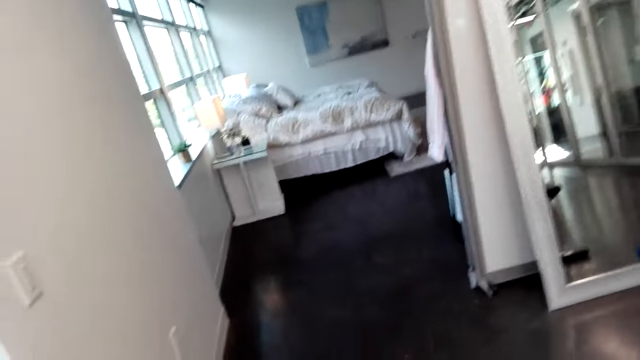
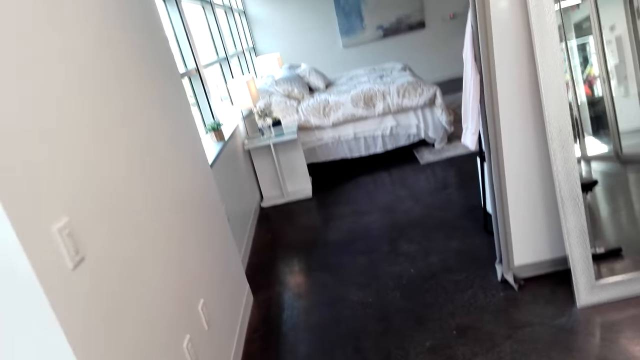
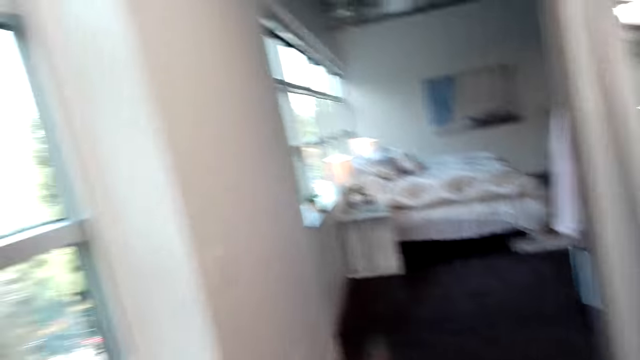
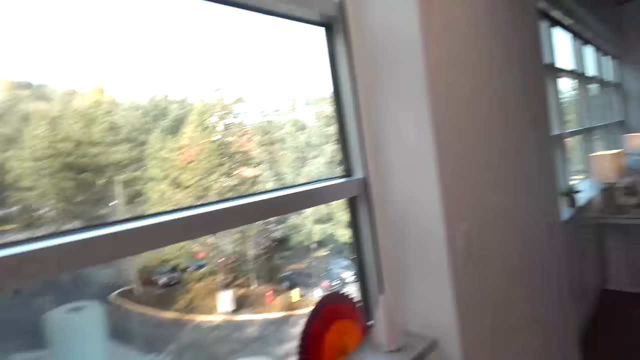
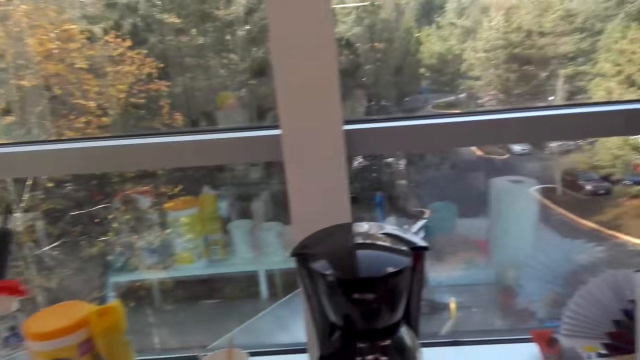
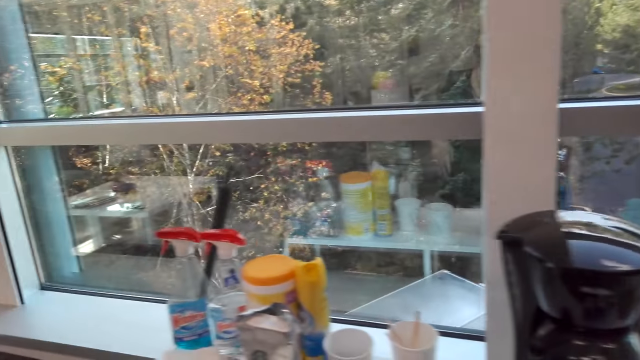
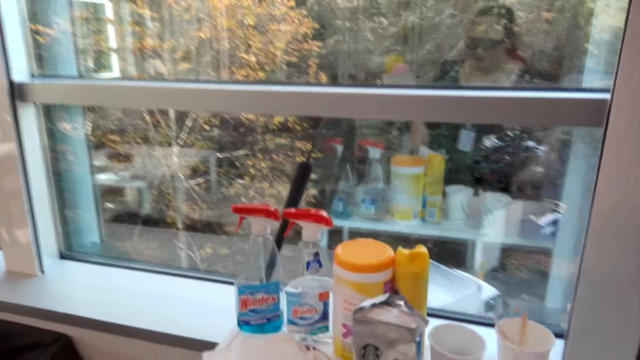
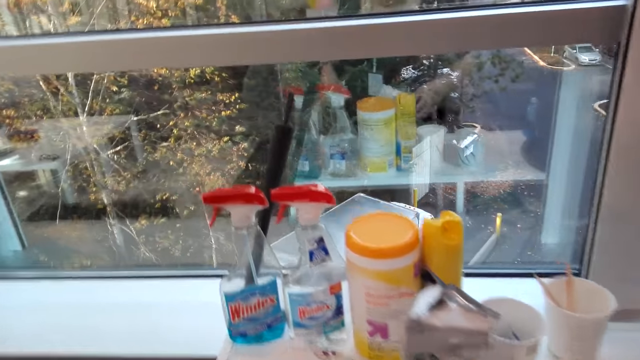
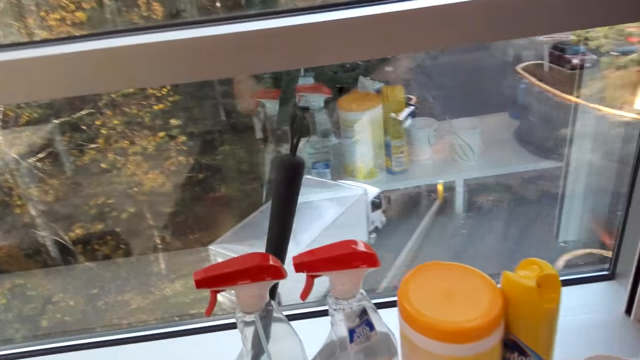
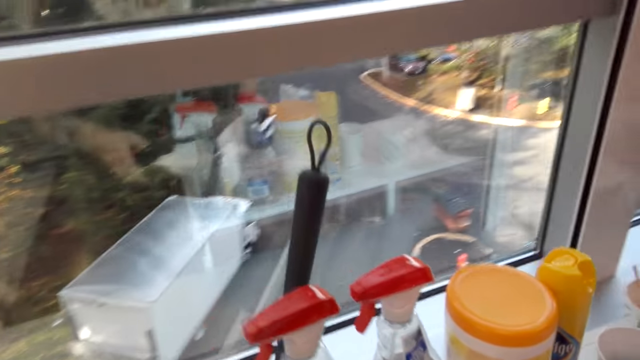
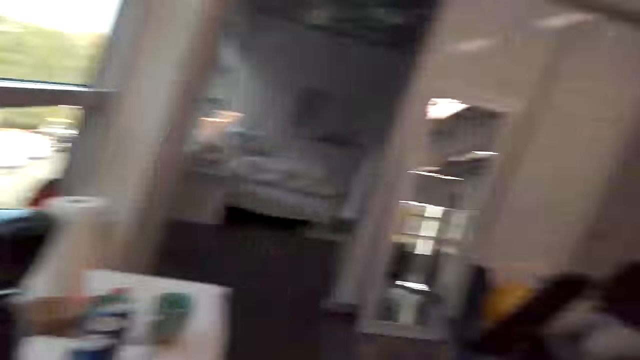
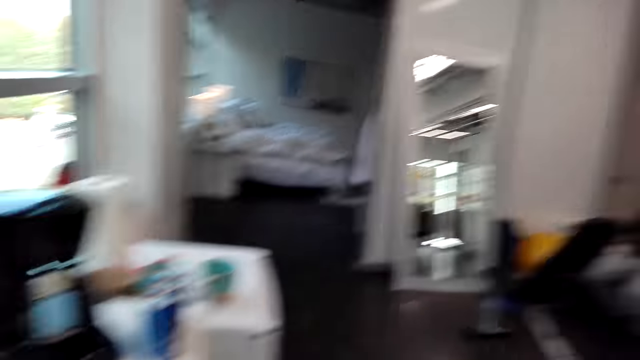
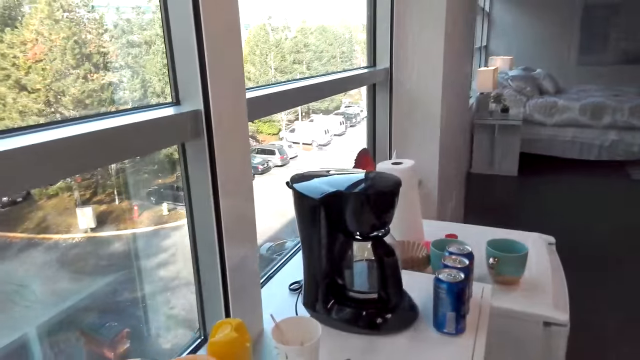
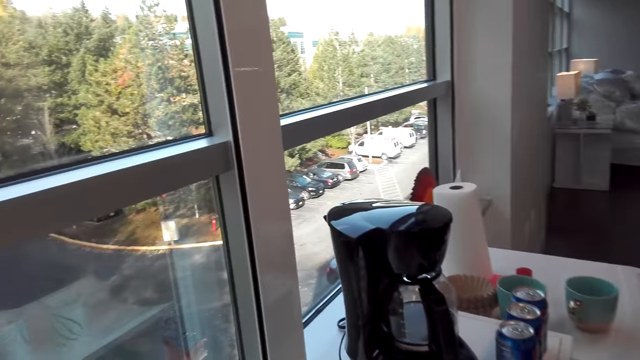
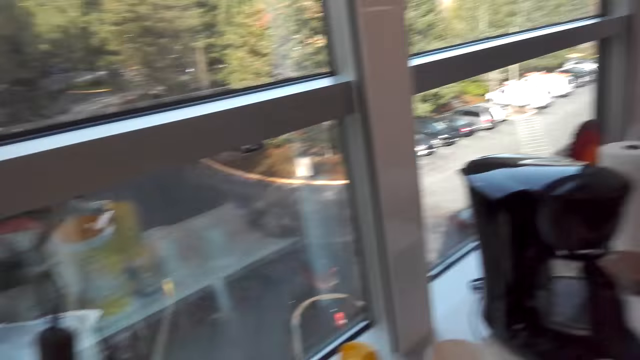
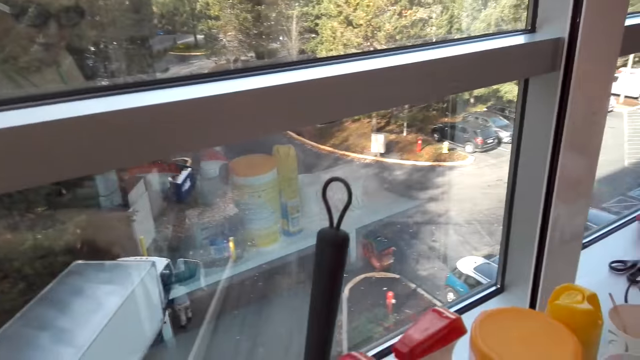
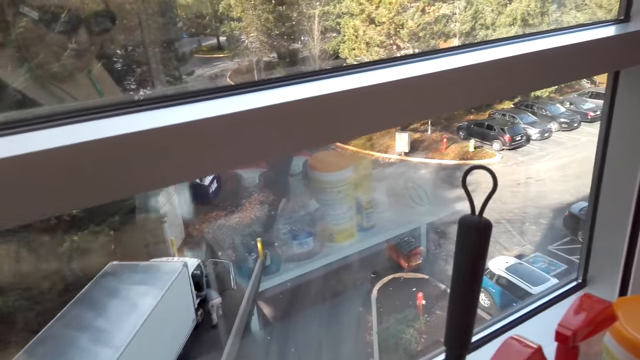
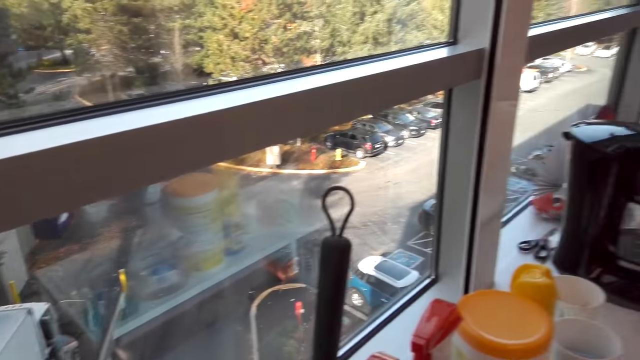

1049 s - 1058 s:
The camera wearer talks.

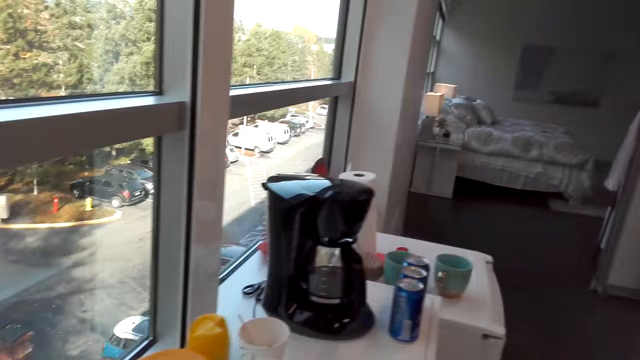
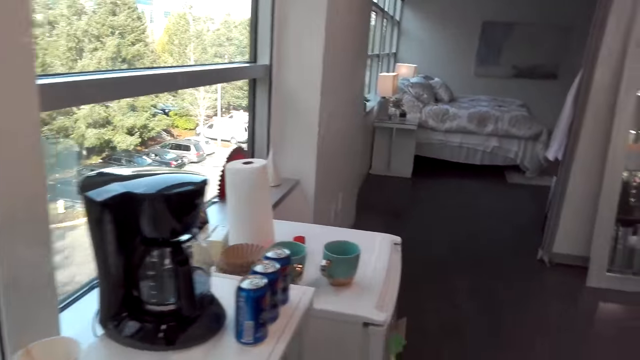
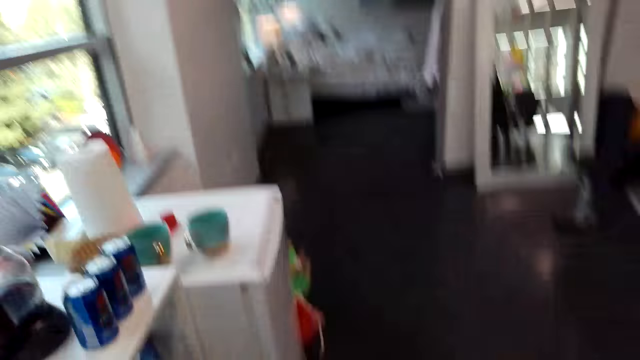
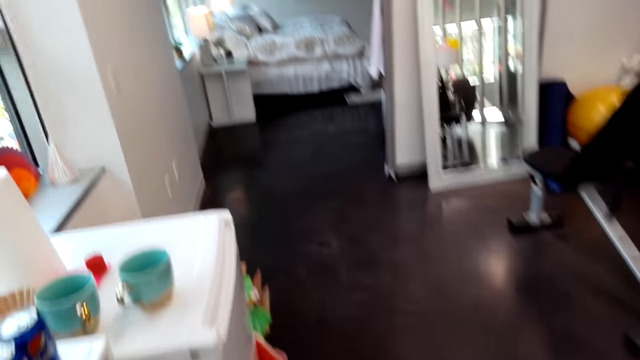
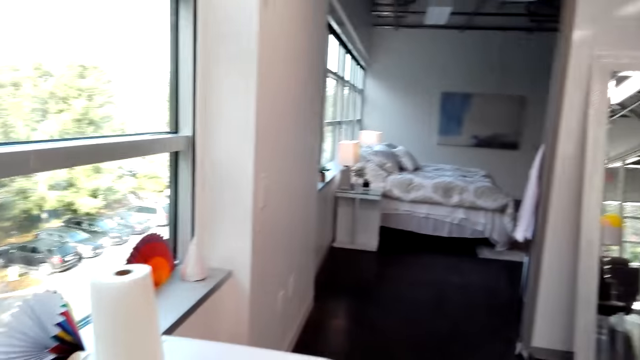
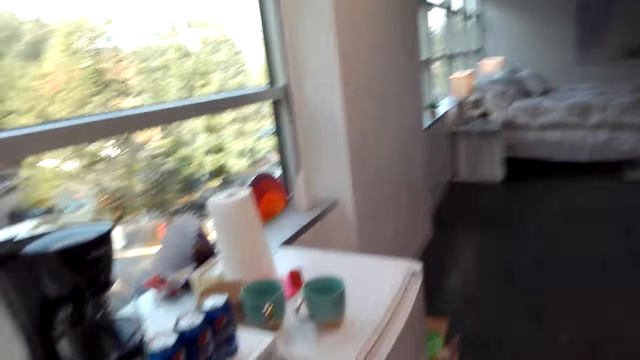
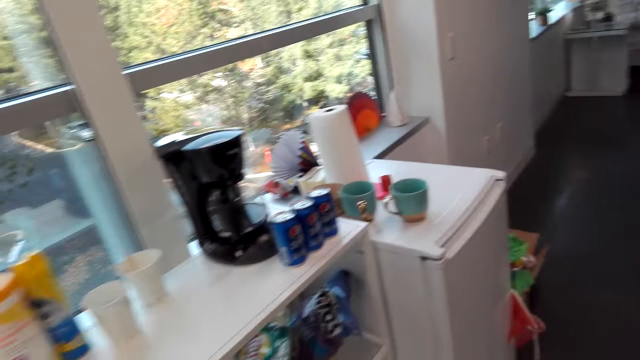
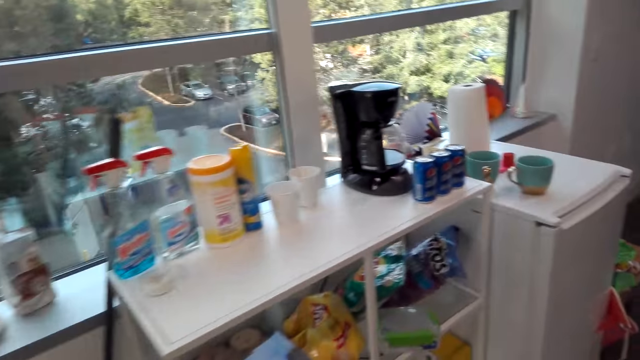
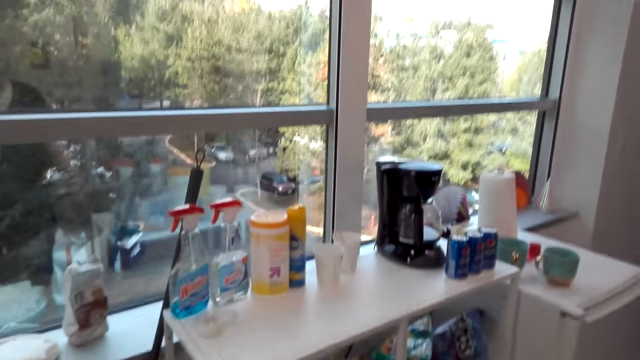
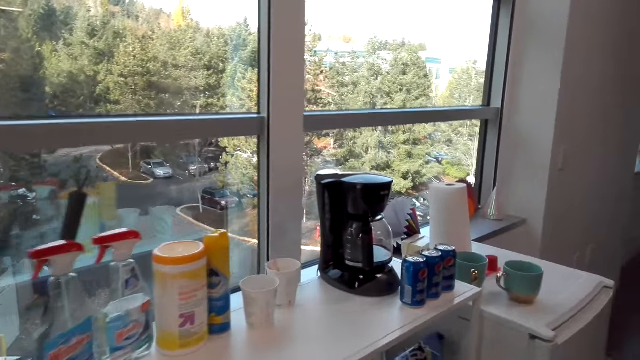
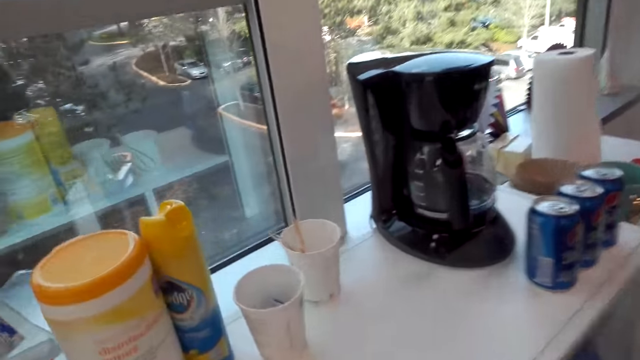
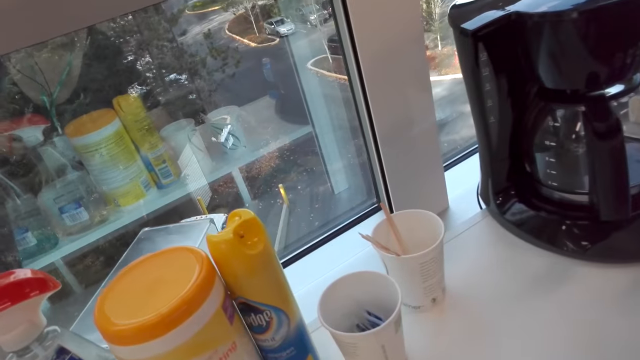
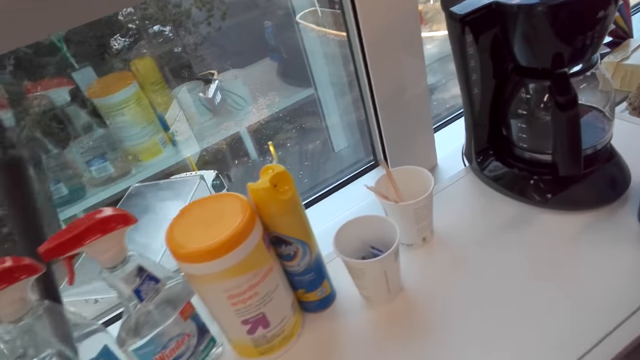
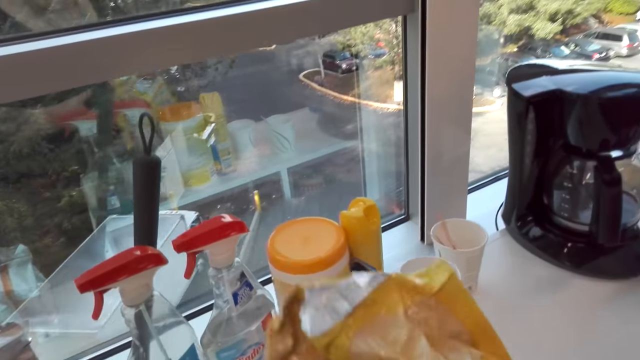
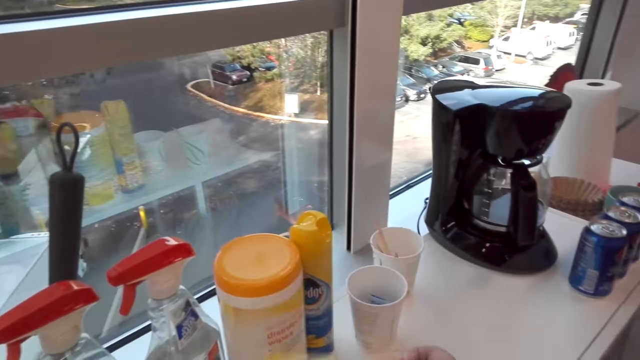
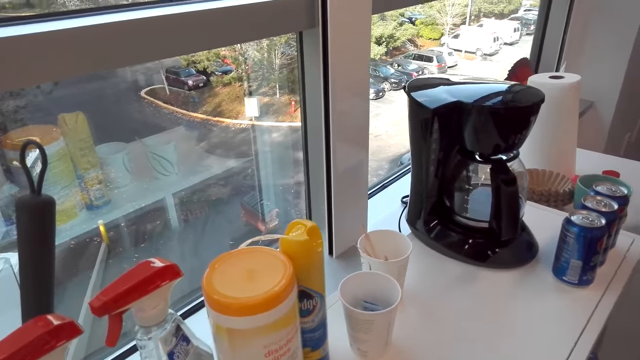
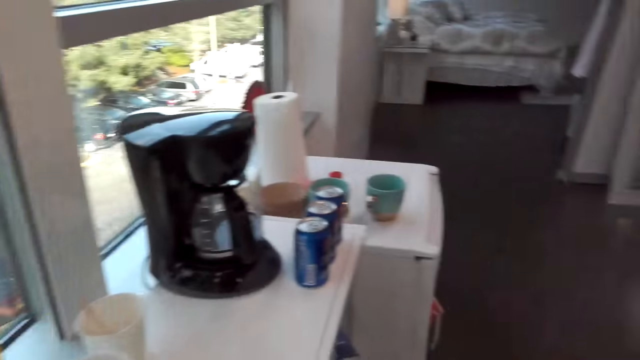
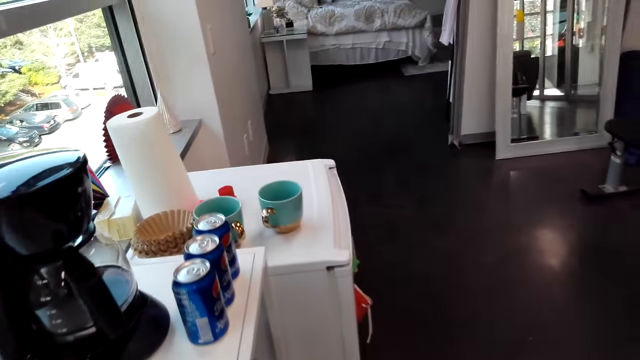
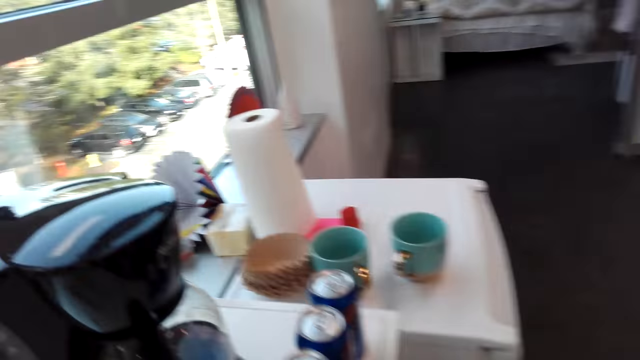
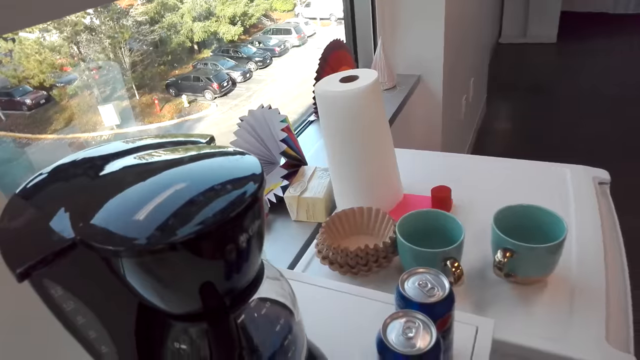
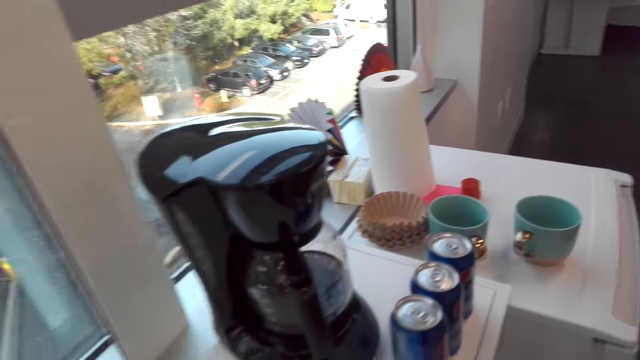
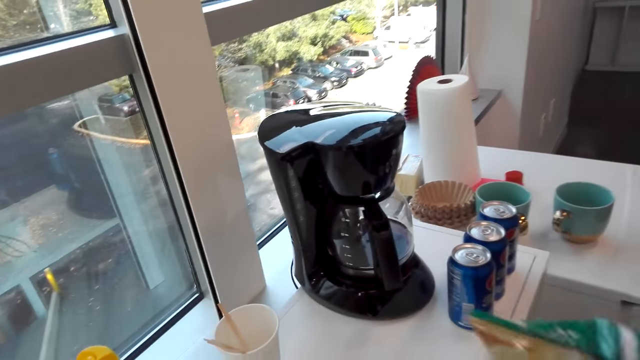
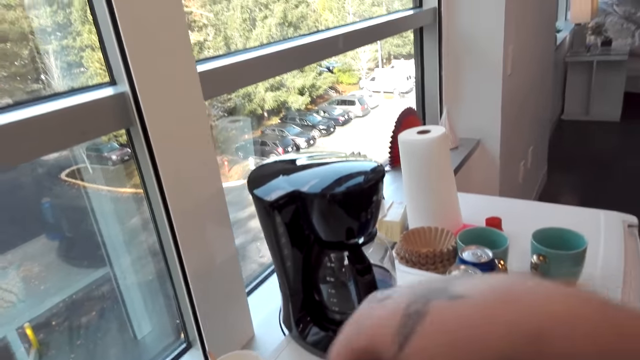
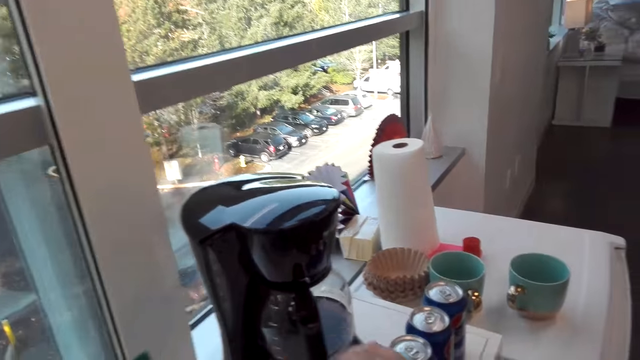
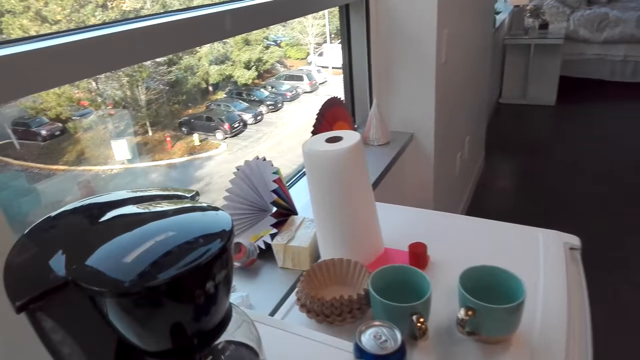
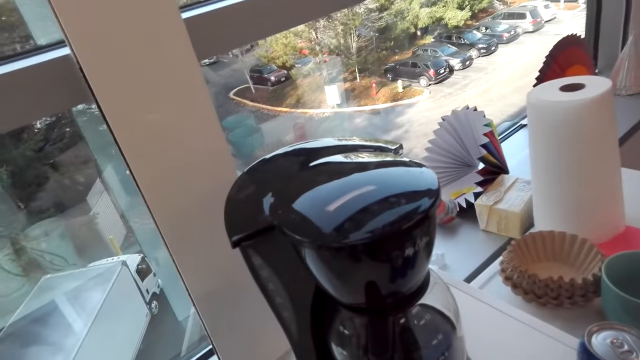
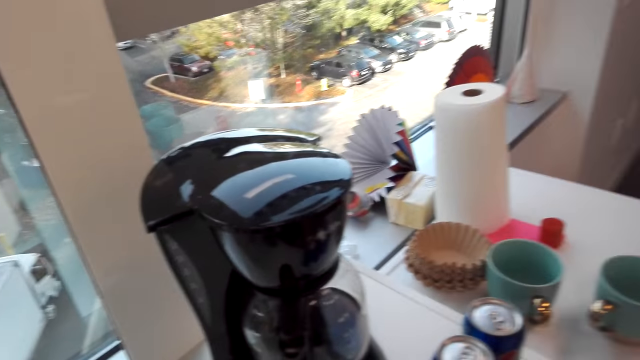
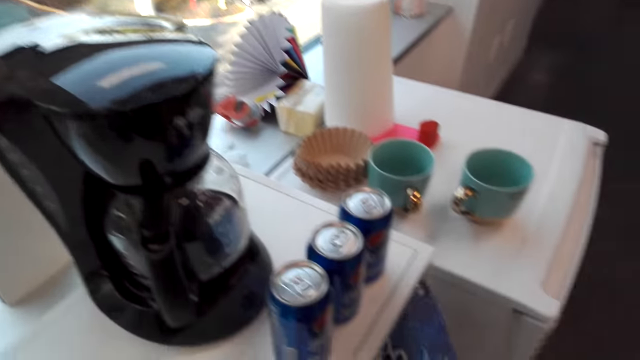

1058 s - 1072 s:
The camera wearer walks around. They fold a packet. They place a sachet of something on the table.
